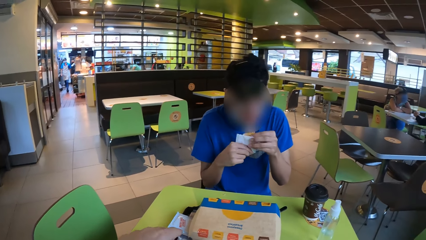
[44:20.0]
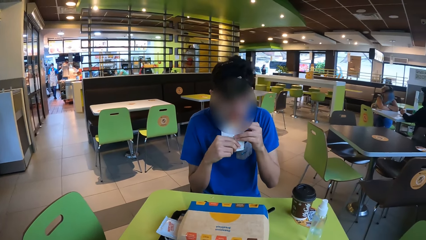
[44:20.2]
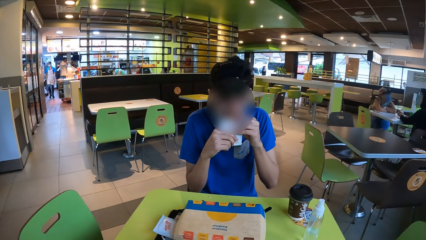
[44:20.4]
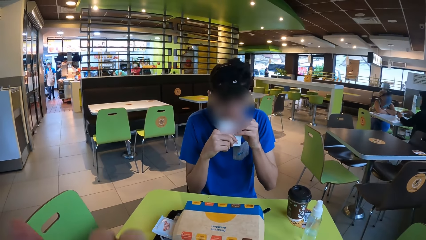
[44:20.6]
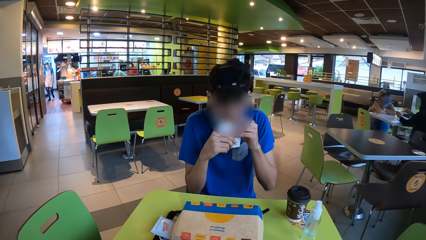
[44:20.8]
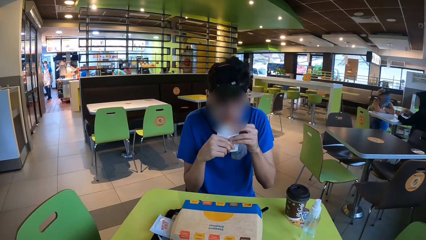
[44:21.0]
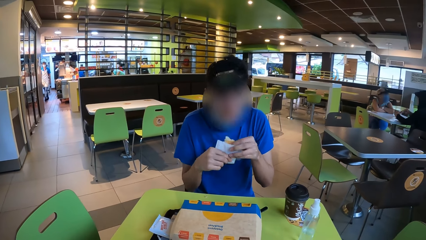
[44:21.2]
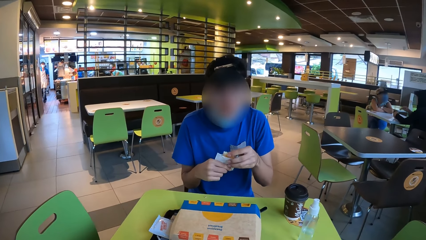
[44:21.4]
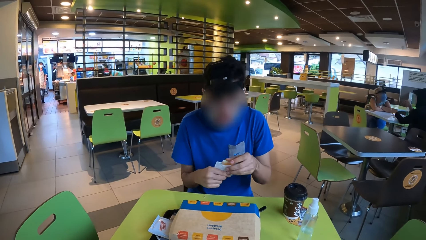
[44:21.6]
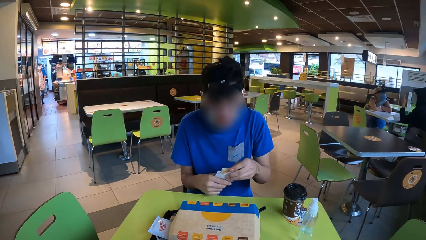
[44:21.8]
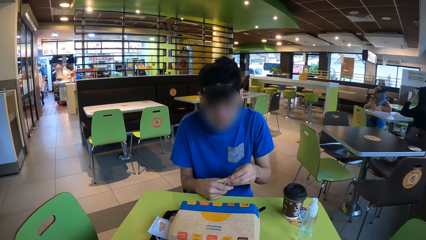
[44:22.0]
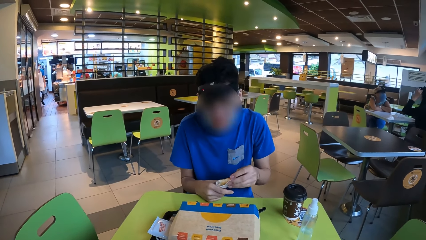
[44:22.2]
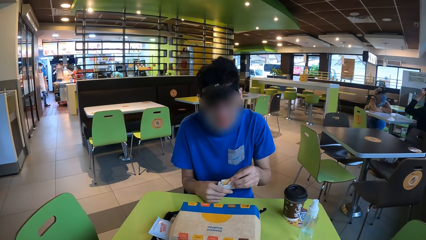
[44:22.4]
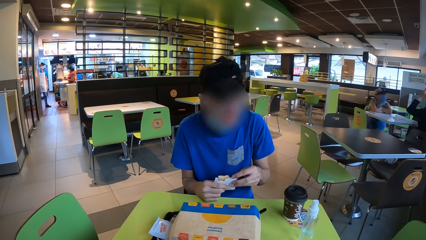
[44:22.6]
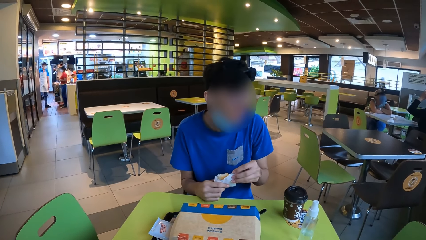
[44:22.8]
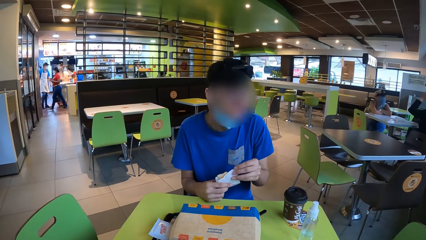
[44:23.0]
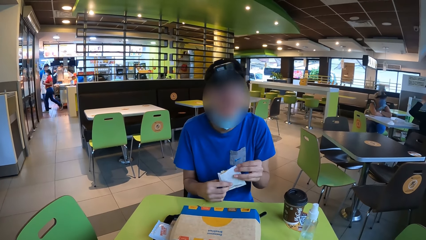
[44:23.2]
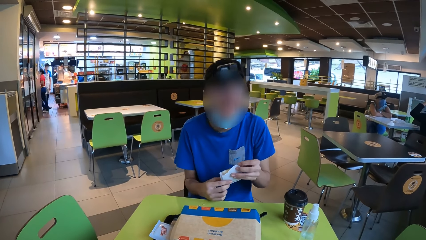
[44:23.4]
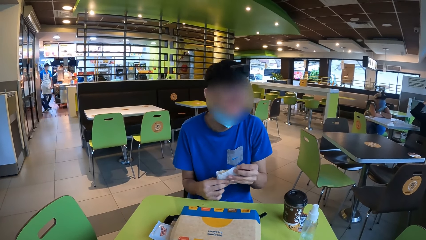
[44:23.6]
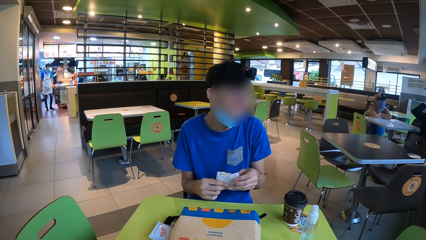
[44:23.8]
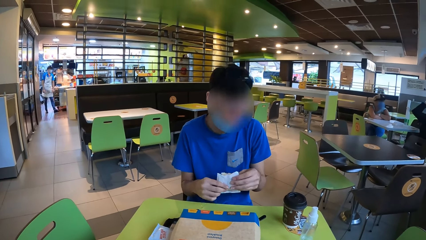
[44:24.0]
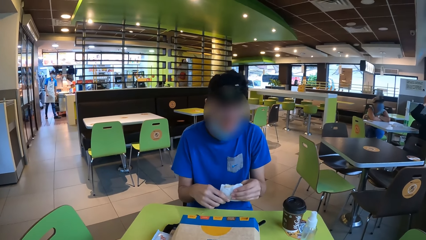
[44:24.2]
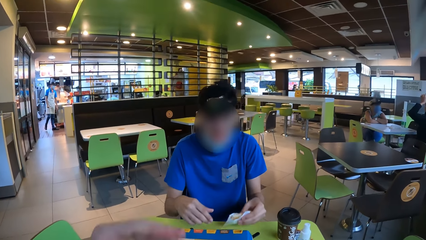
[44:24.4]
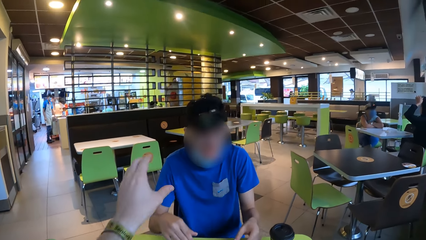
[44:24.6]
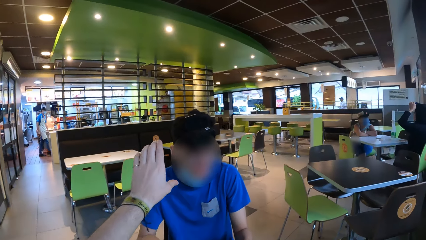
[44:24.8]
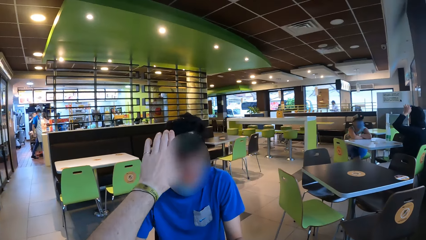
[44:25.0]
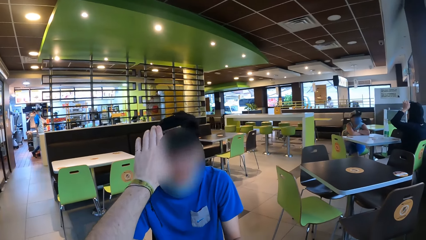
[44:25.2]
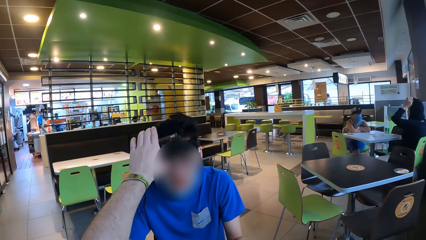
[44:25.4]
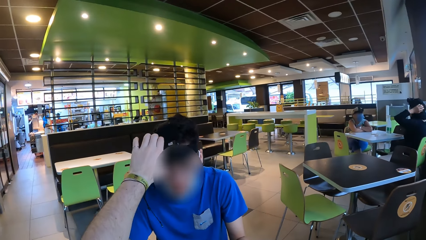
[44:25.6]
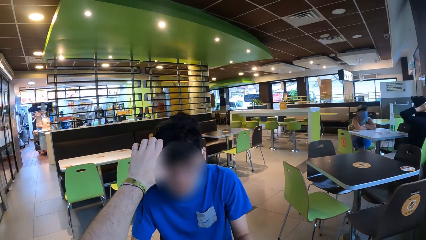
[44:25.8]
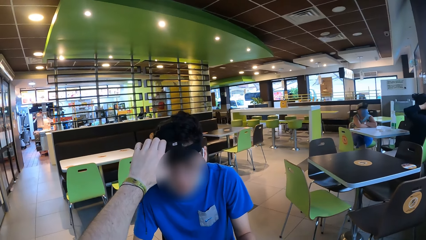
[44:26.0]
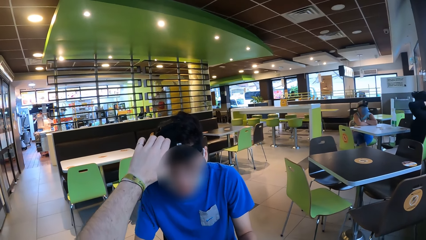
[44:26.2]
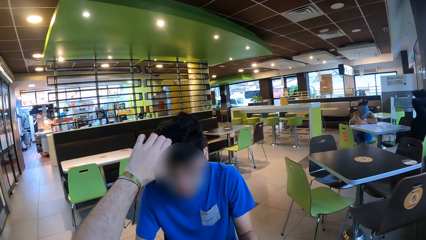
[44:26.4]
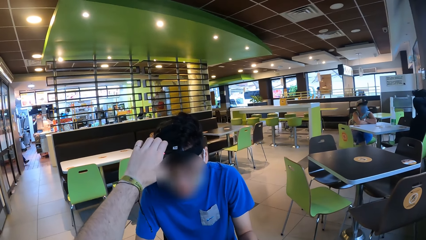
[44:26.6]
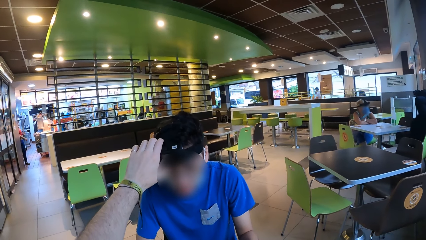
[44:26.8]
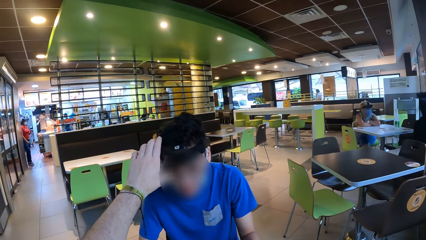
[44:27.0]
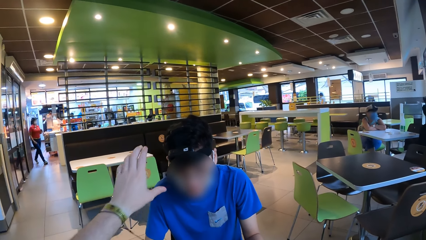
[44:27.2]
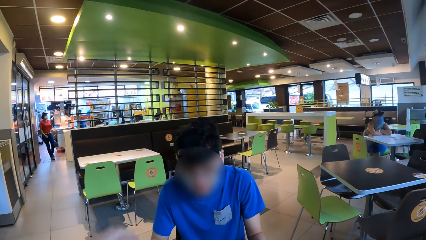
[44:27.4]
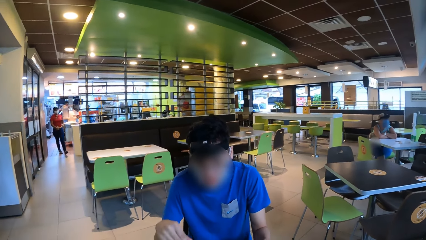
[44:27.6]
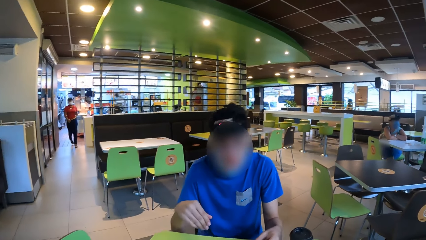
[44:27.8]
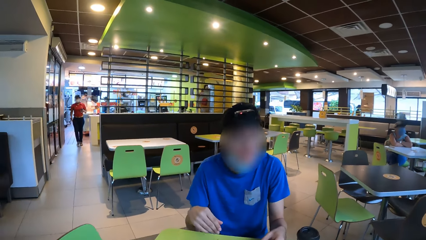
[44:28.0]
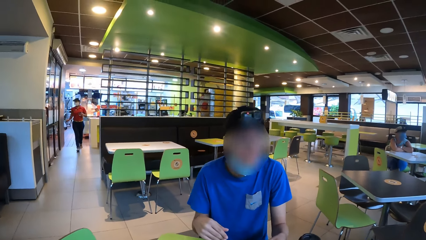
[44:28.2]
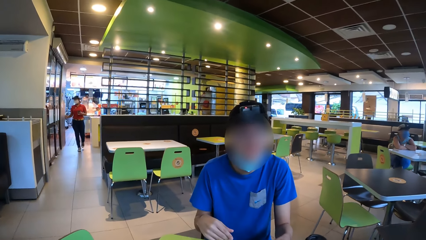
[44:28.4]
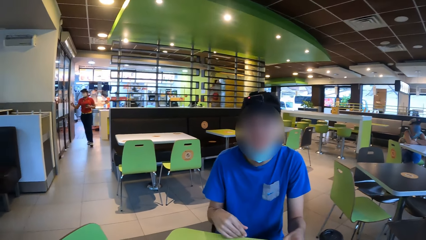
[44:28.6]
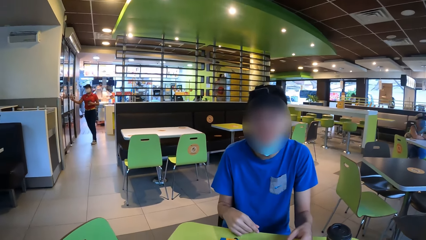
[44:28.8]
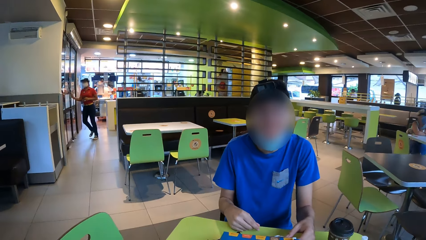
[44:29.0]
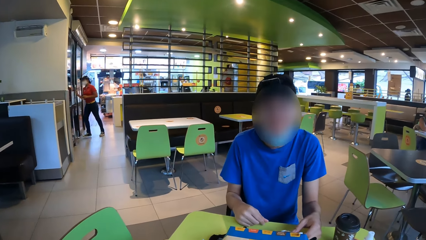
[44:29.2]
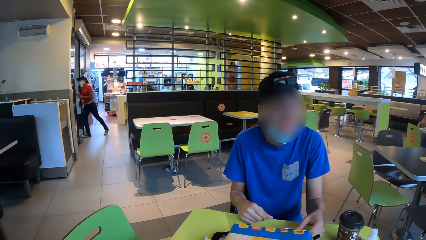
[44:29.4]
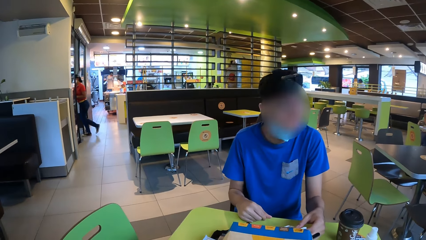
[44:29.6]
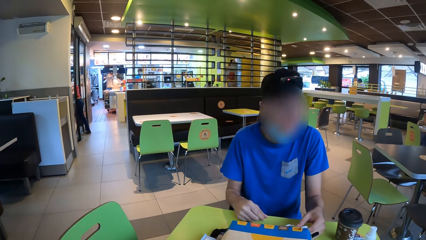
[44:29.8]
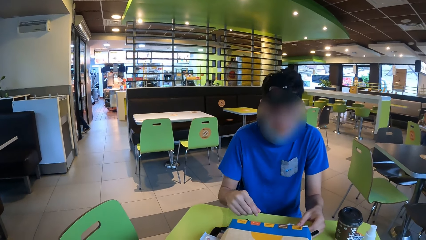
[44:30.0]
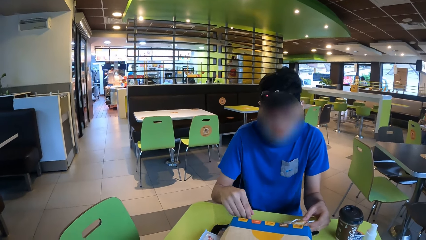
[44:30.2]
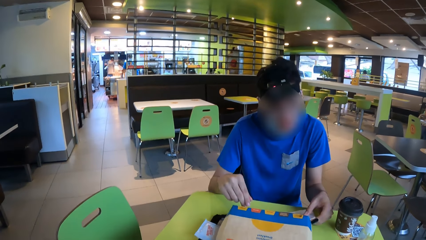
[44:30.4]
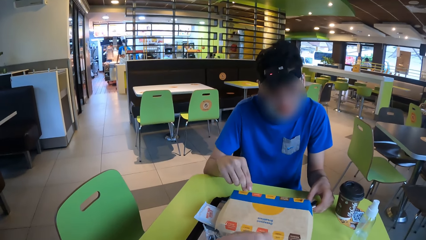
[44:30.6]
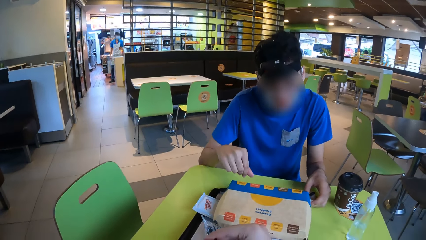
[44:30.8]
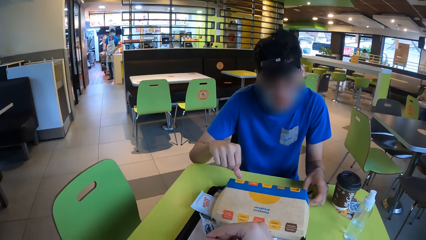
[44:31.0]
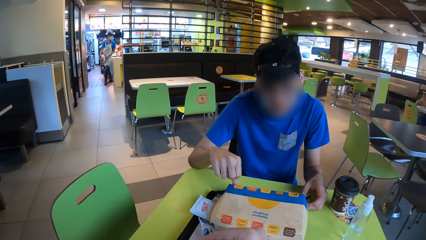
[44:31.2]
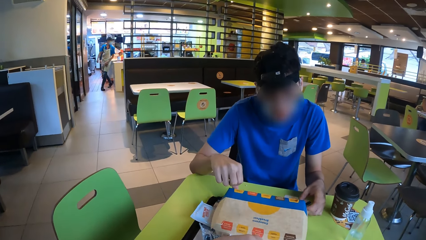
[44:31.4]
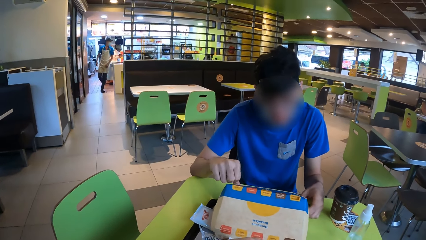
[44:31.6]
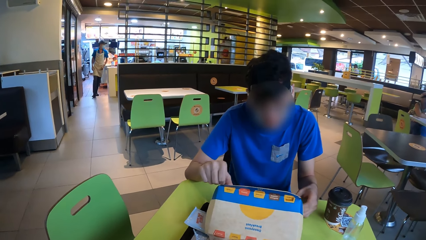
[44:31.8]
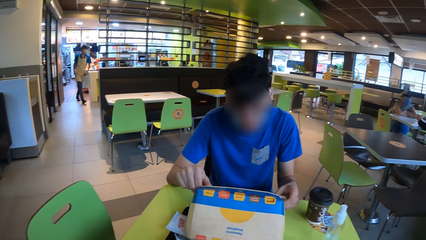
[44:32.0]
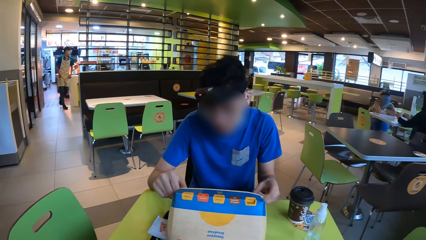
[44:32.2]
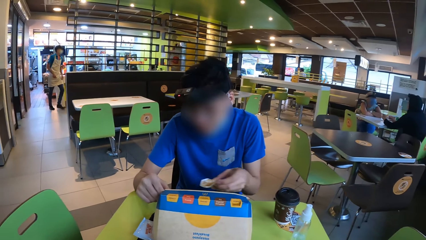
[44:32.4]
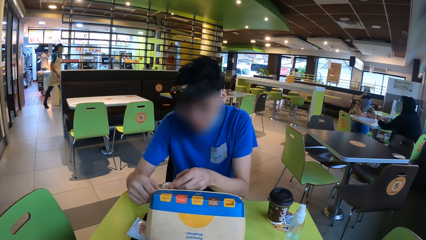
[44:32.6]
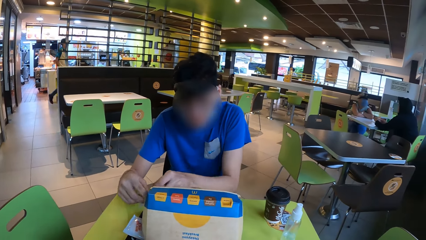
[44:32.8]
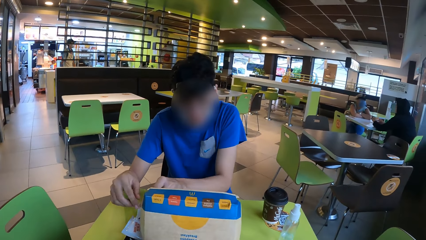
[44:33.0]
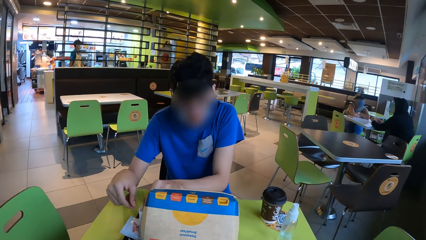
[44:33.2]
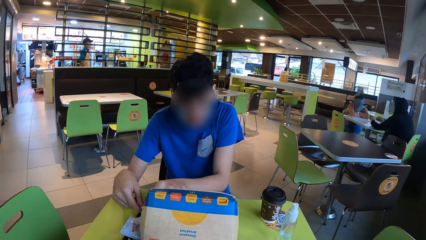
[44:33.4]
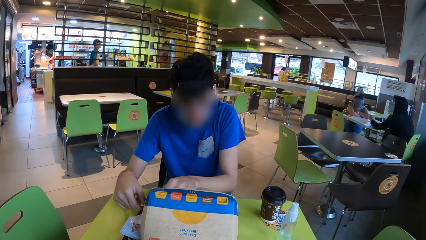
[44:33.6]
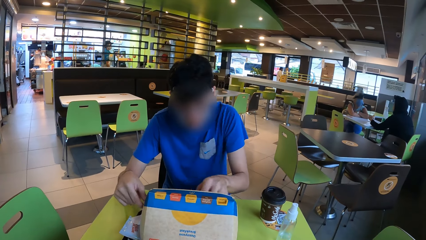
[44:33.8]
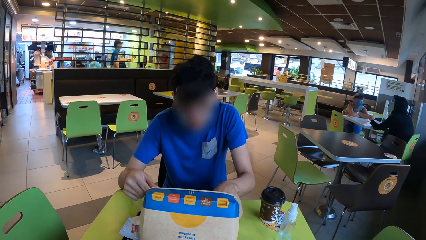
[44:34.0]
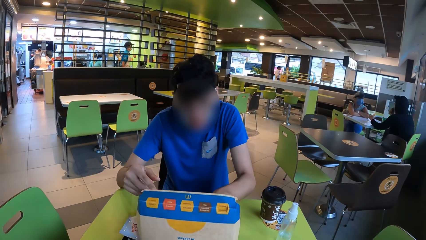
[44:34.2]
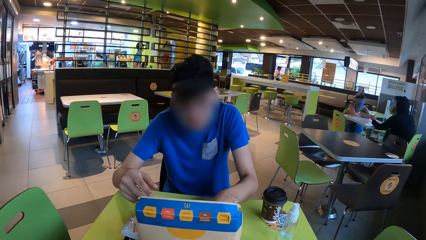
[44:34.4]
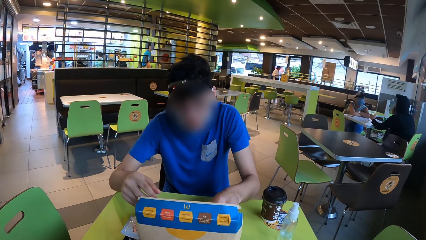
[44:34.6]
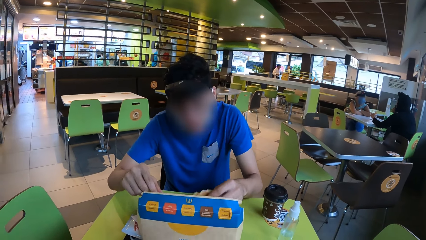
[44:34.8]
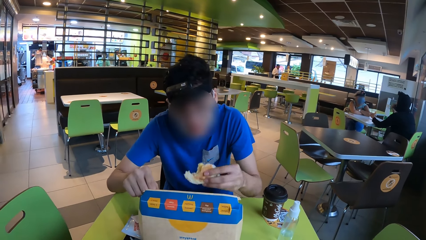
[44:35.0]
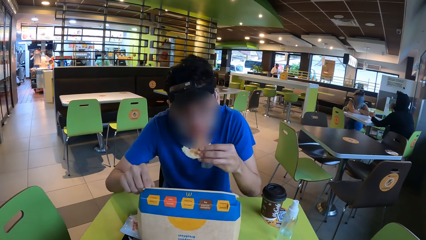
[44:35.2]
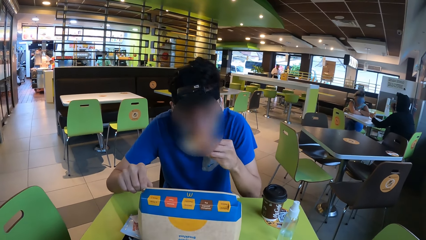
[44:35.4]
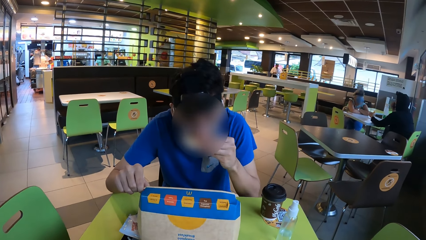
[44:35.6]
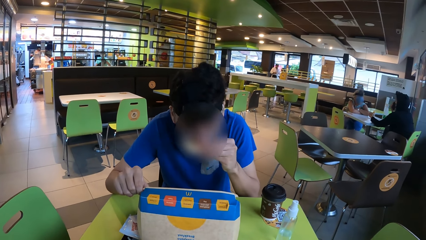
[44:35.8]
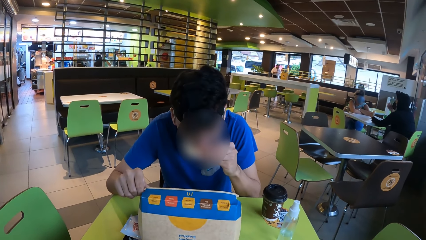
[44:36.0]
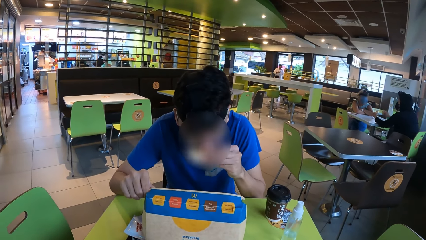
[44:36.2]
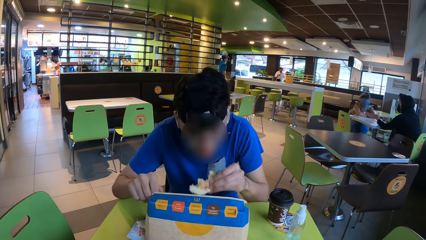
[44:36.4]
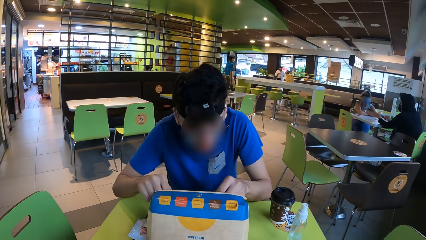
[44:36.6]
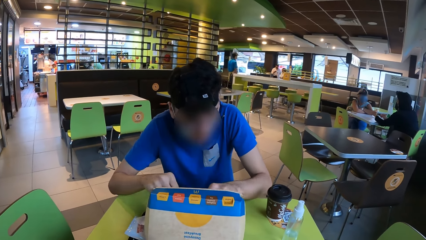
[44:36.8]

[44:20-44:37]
A man removes the bun from the packet and eats the bun. The man places the bun in the packet and places the bun on the table. The camera wearer touches the man's camera. They fix the man's camera. The man interacts with the camera wearer. The man opens the box, places the paper on the tray, removes the burger from the box and eats the burger.
